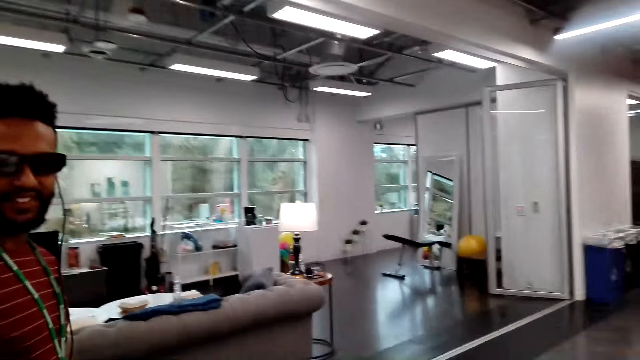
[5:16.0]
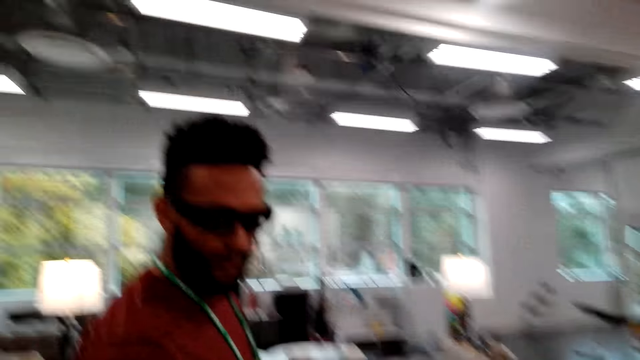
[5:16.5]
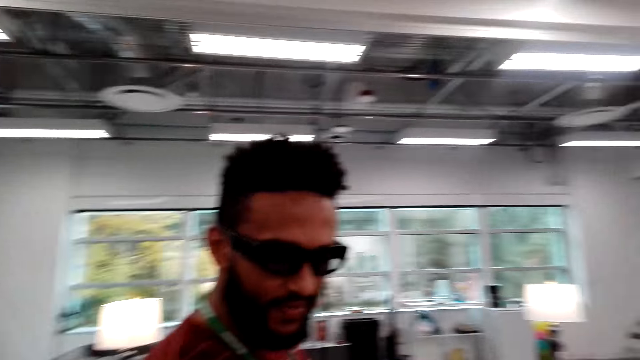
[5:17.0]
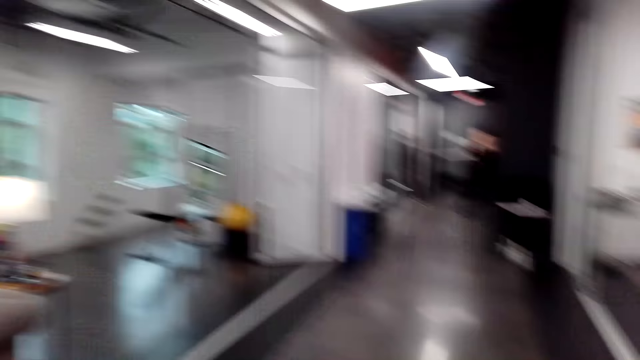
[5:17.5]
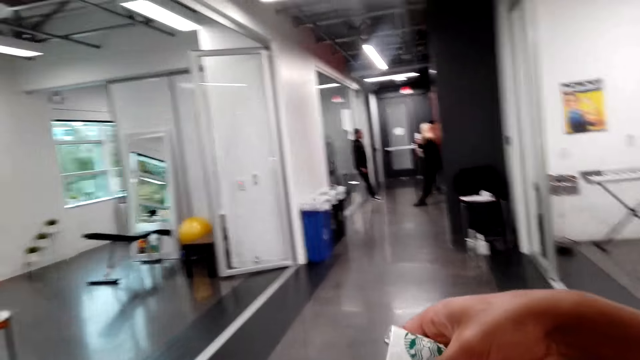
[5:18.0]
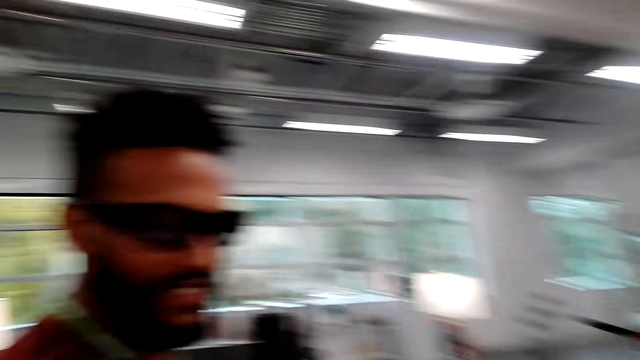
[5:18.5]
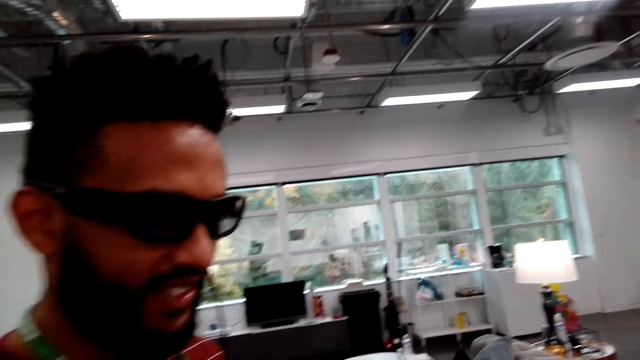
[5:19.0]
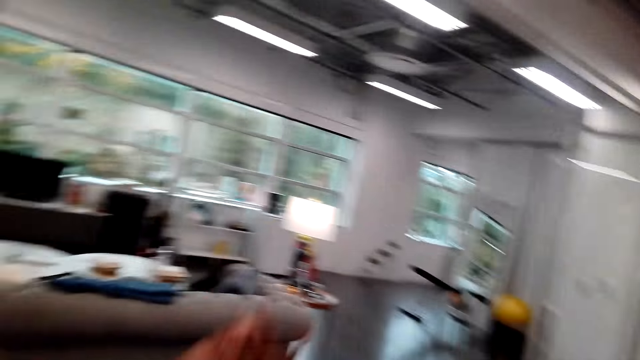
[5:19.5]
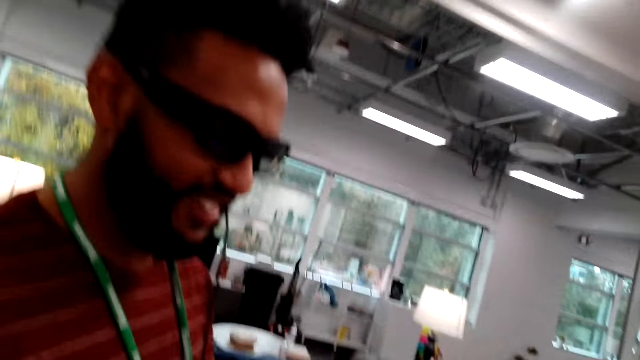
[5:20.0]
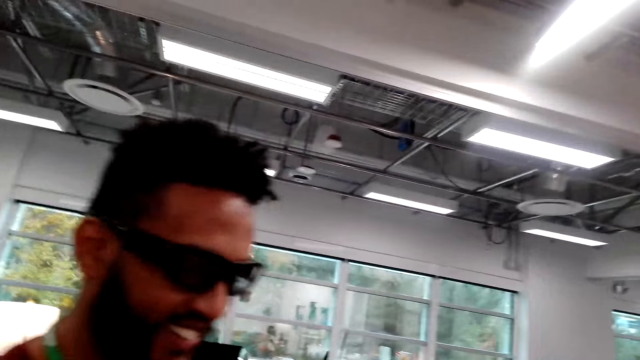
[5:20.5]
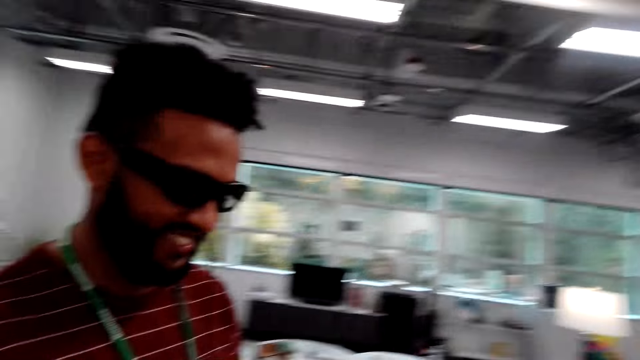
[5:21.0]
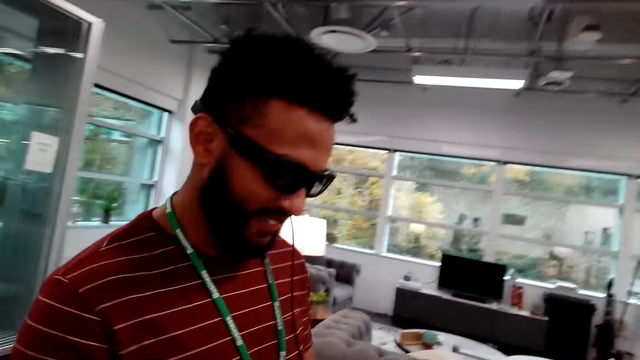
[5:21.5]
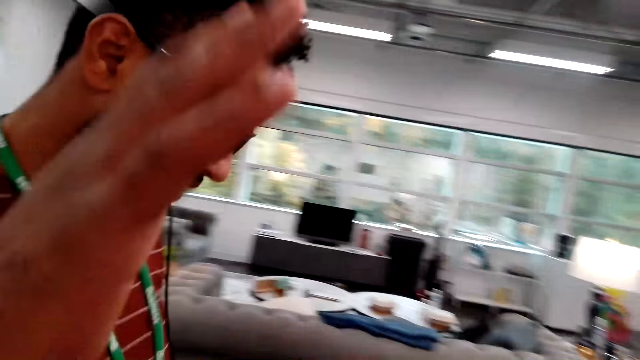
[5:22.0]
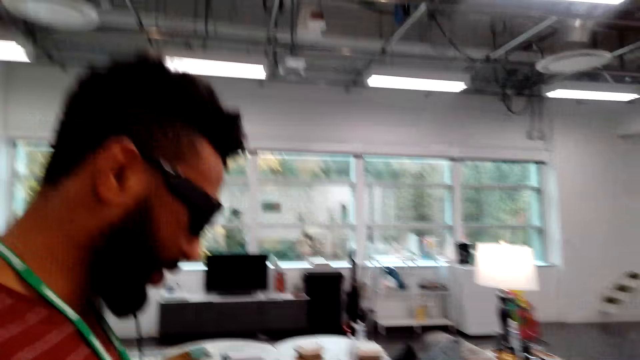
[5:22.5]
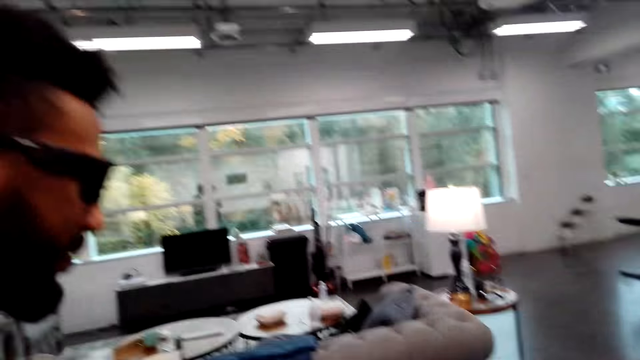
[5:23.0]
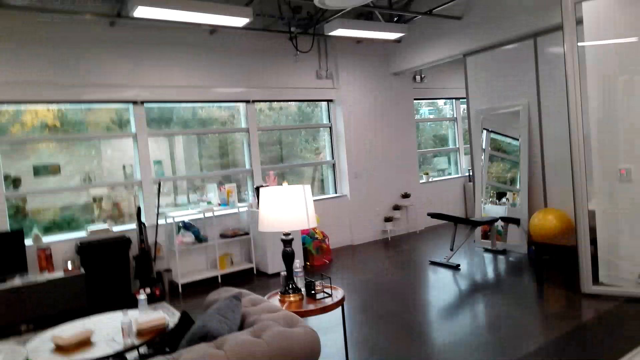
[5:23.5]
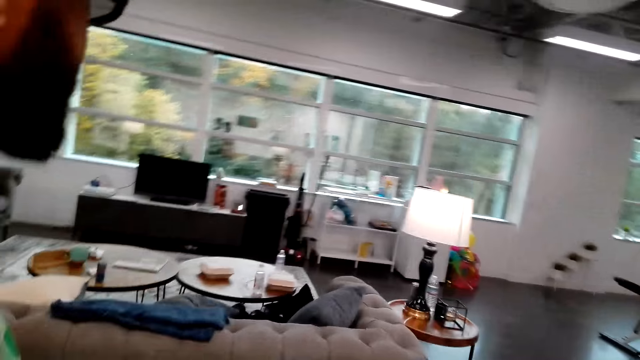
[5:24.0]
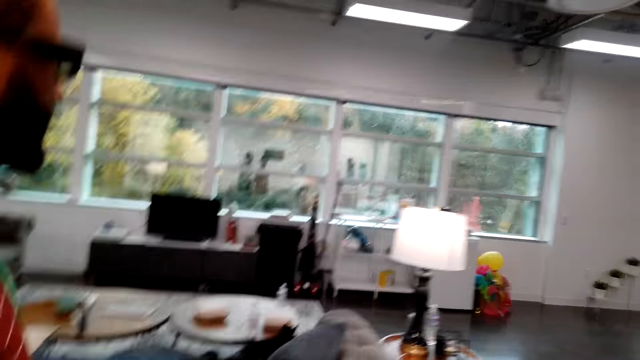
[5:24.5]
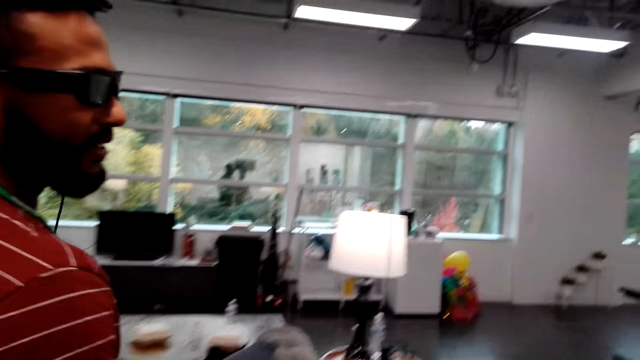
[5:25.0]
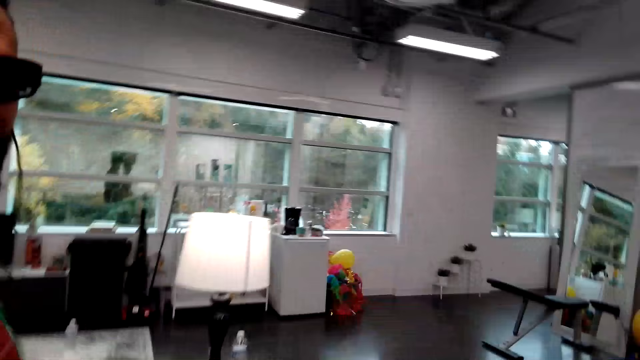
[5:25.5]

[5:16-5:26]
A person raises a hand up.

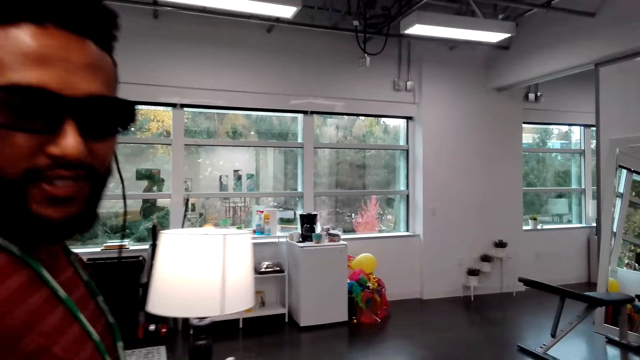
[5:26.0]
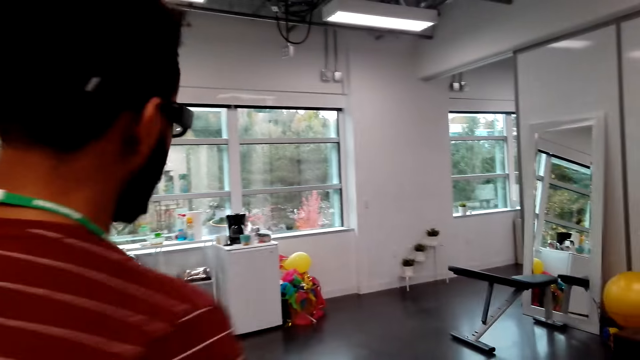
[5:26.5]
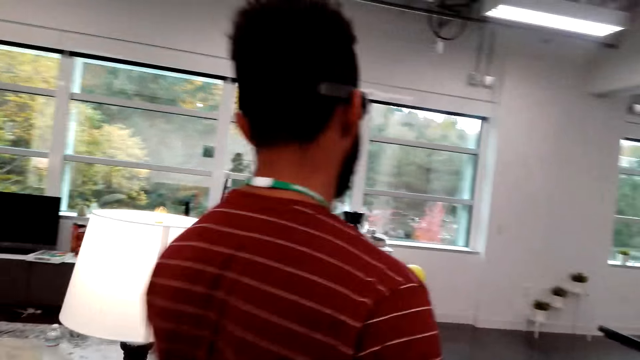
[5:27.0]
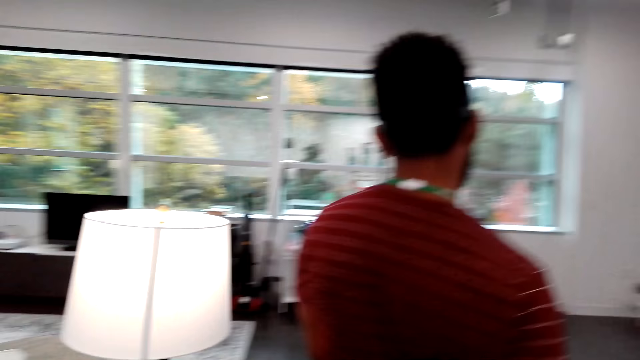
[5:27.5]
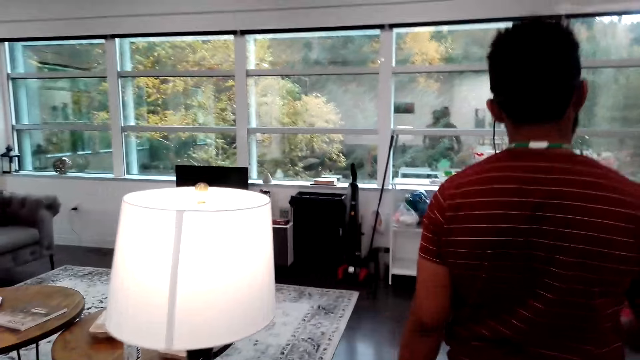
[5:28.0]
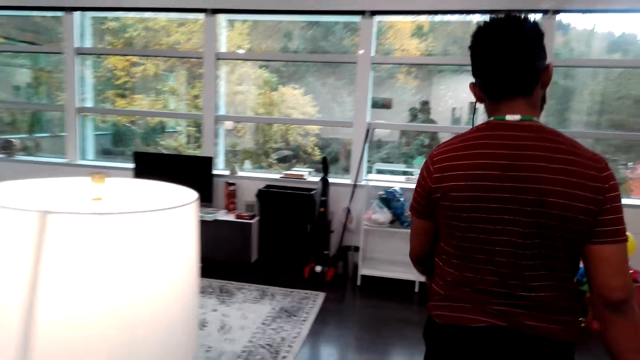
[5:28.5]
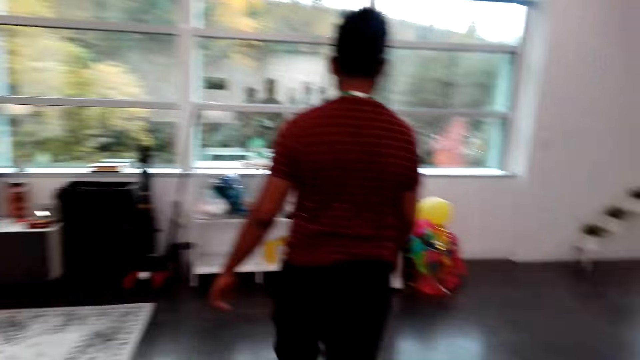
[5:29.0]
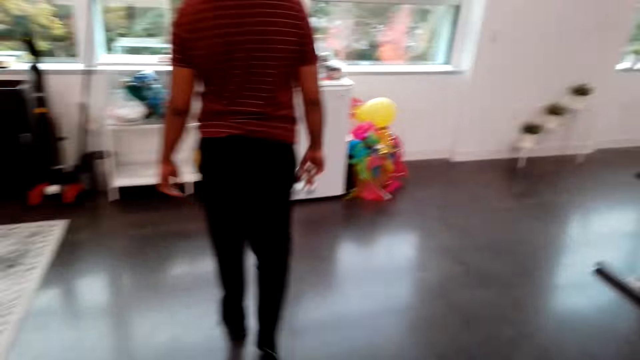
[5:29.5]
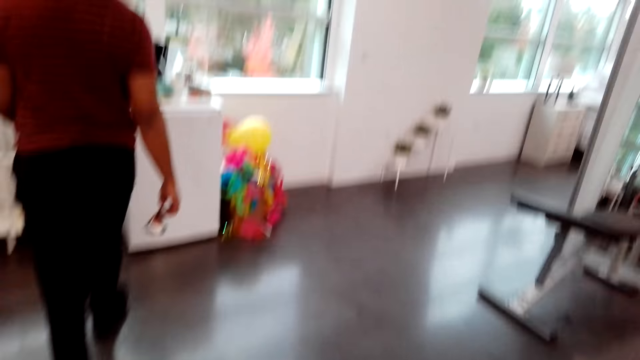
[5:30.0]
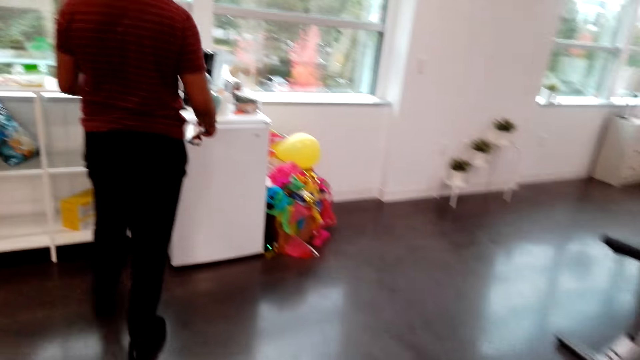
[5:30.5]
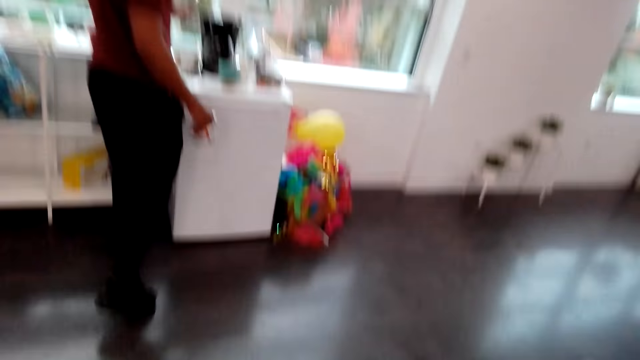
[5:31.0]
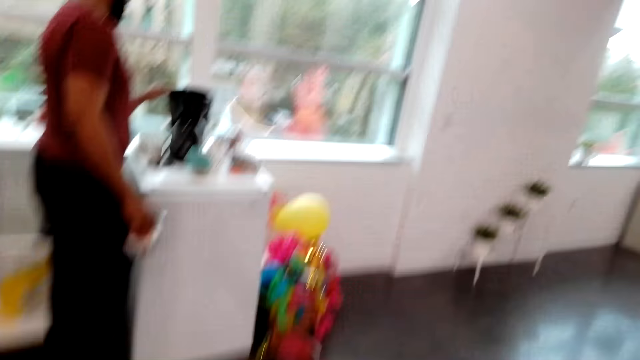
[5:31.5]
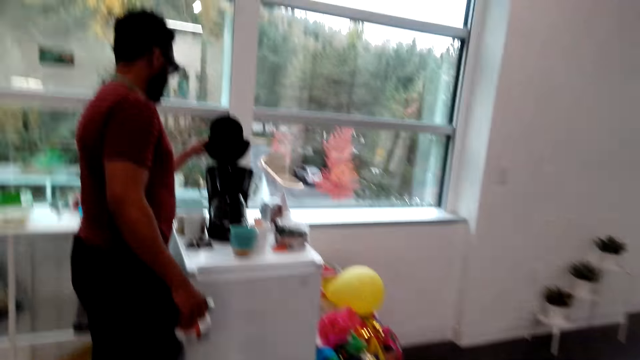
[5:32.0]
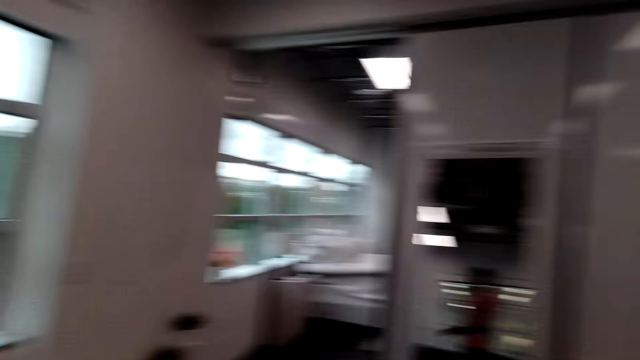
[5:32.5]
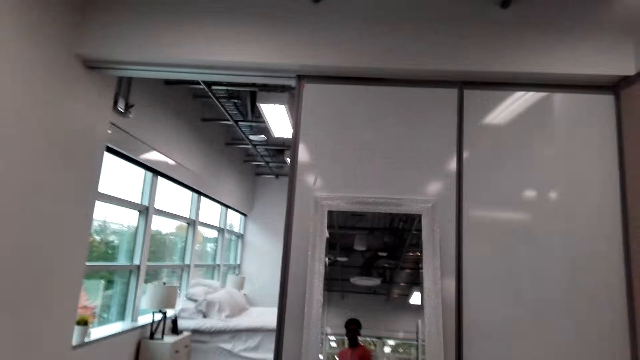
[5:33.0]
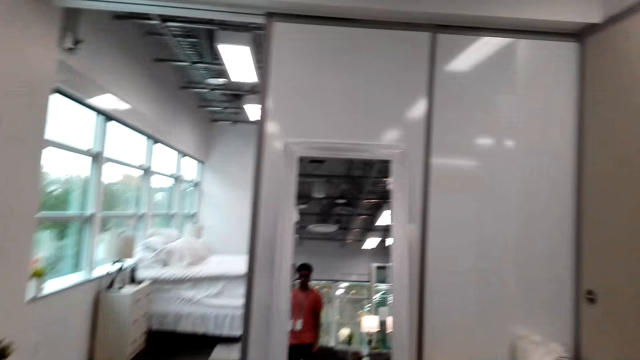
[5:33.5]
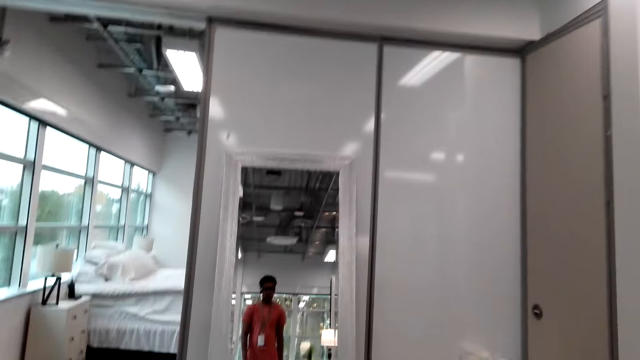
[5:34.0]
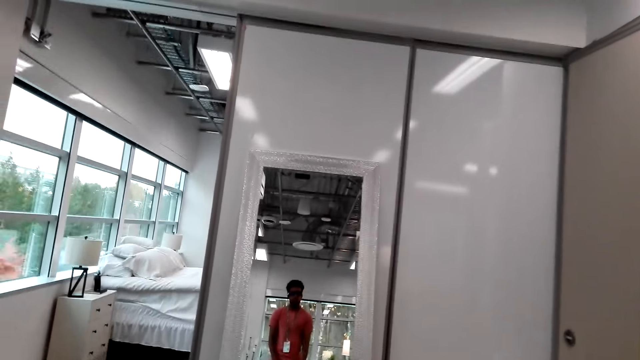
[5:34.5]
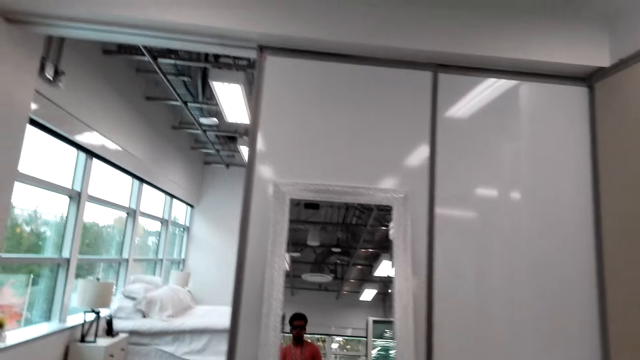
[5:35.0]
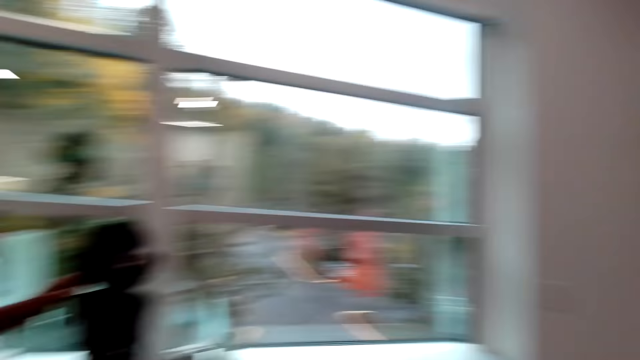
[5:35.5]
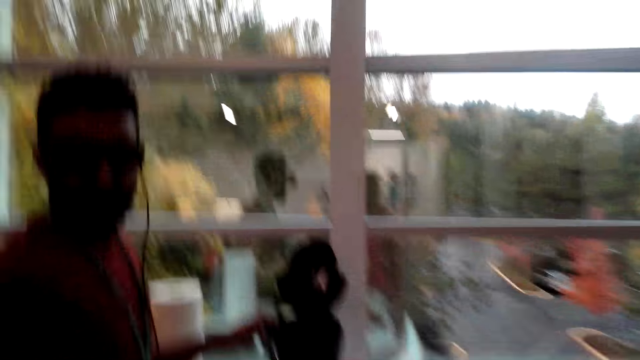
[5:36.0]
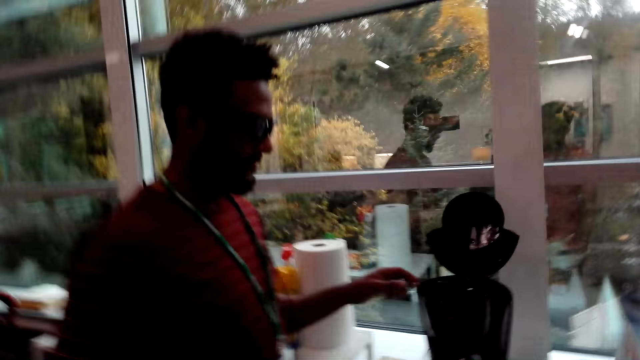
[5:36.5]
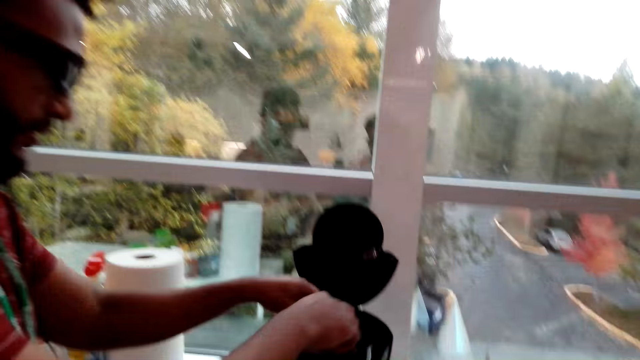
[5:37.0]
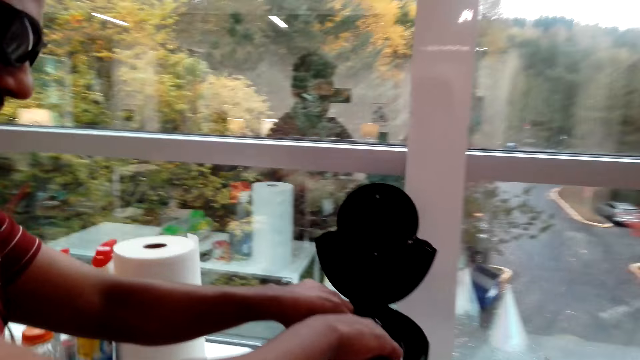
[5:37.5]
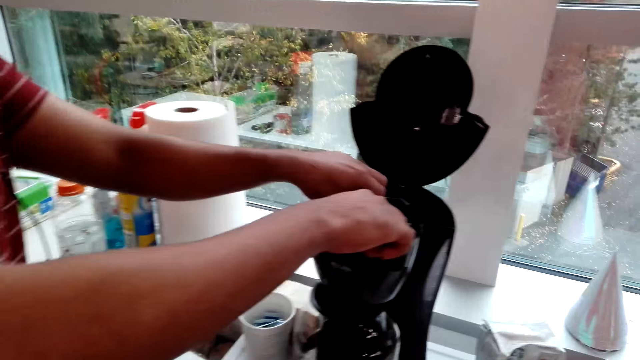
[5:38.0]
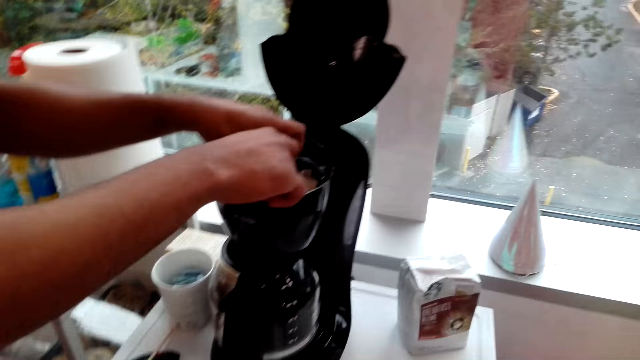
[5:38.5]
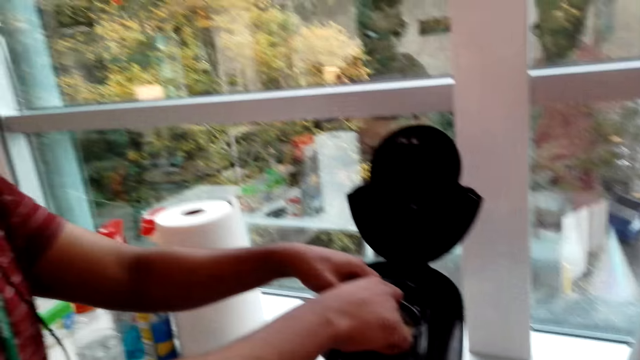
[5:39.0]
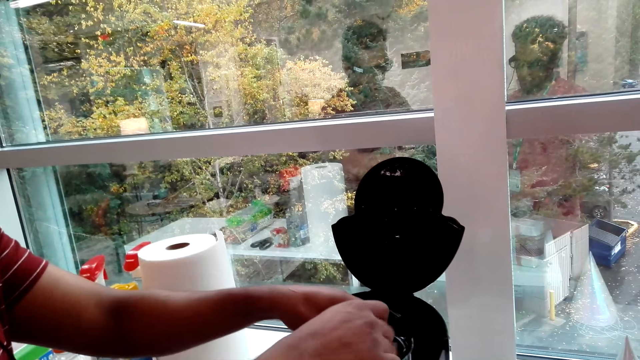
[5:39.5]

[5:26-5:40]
A man walks. The camera wearer dialogs with the man. They look around. The man opens the coffee maker. The man removes something from the coffee maker. The camera wearer dialogs with the man.
